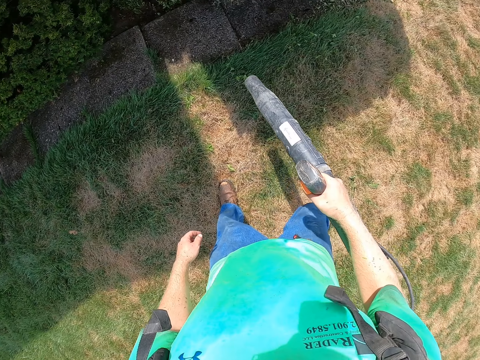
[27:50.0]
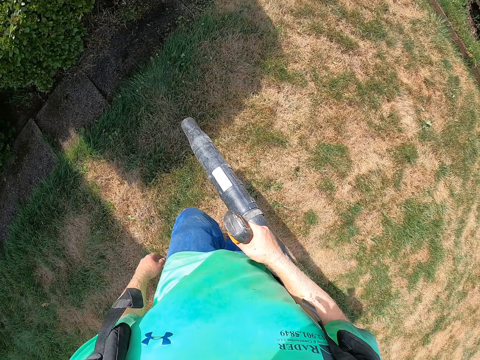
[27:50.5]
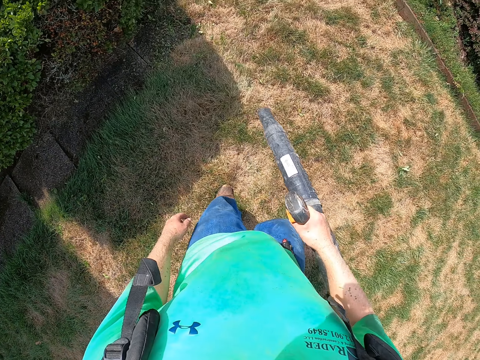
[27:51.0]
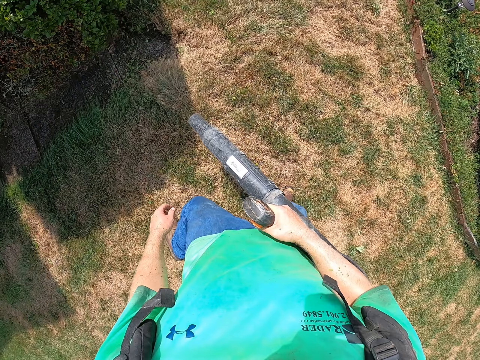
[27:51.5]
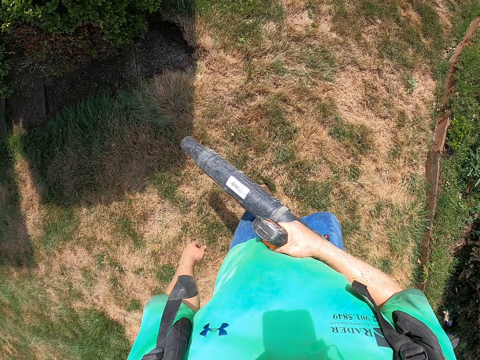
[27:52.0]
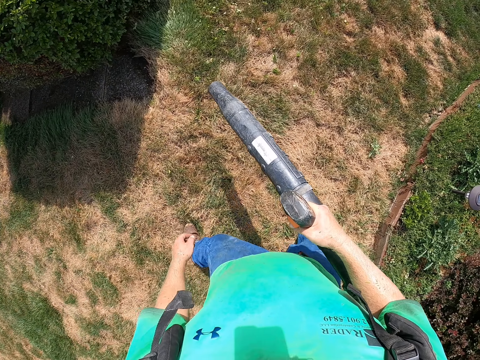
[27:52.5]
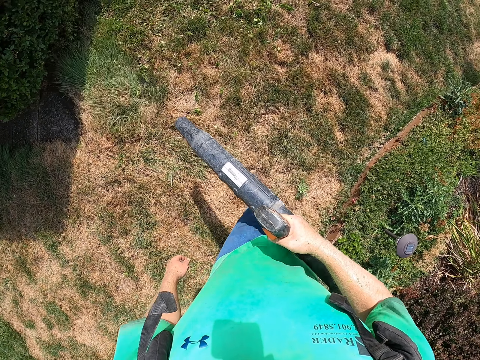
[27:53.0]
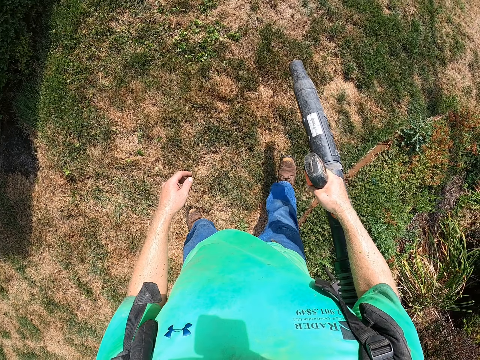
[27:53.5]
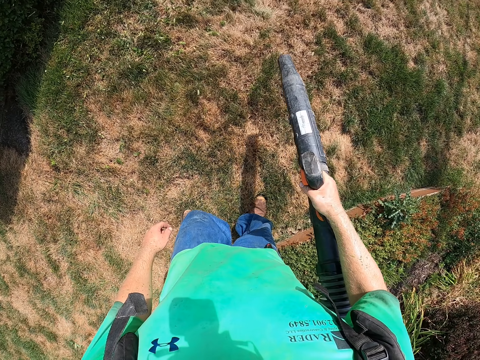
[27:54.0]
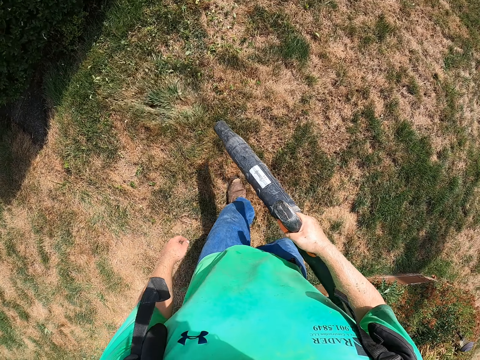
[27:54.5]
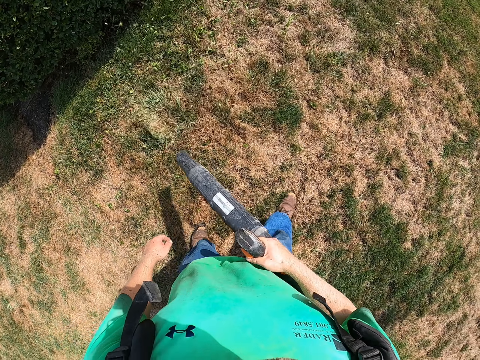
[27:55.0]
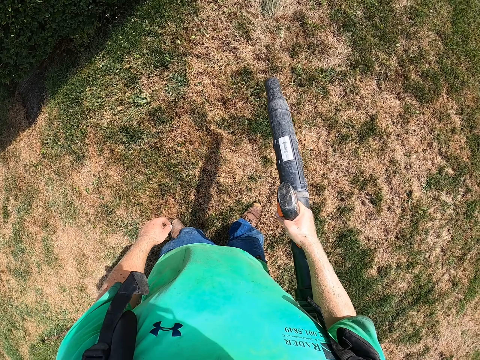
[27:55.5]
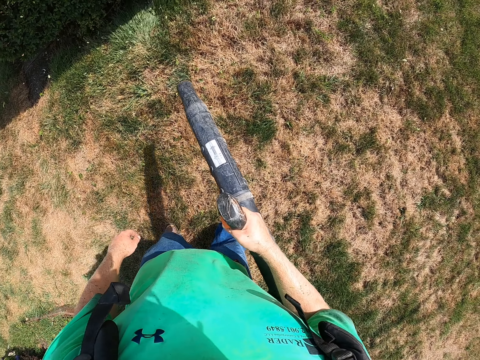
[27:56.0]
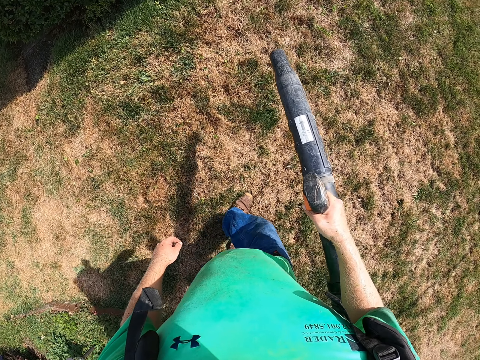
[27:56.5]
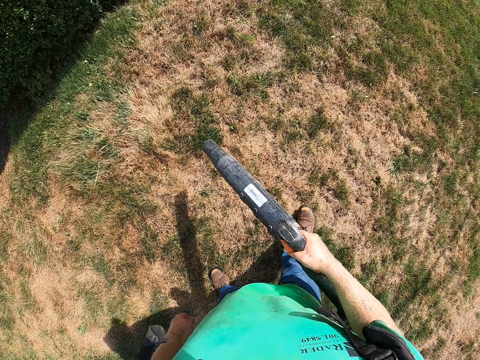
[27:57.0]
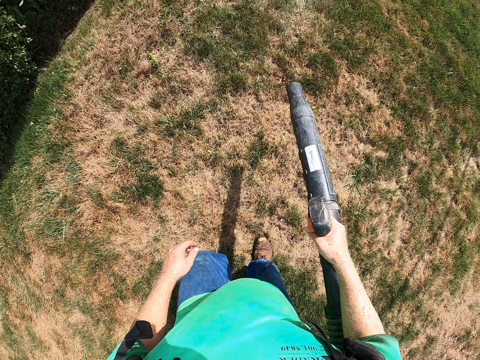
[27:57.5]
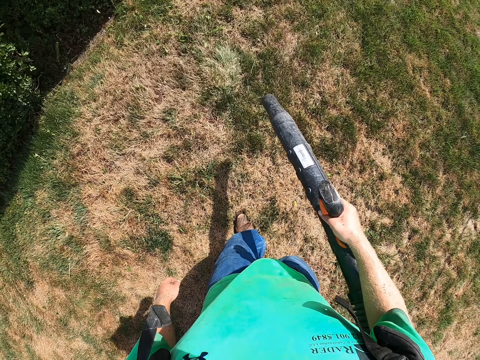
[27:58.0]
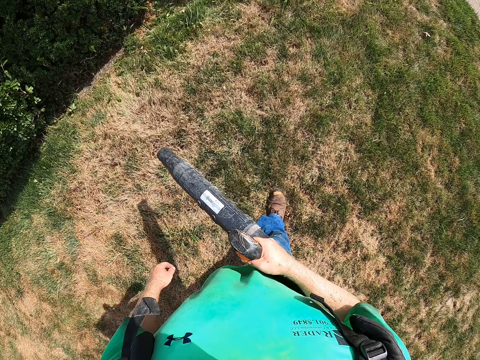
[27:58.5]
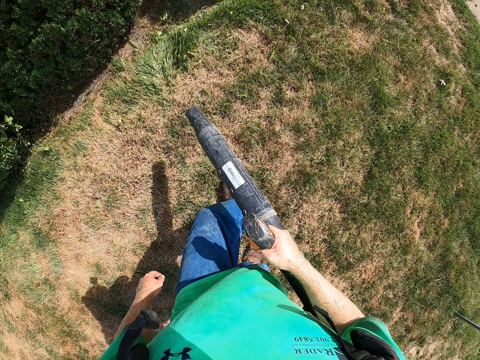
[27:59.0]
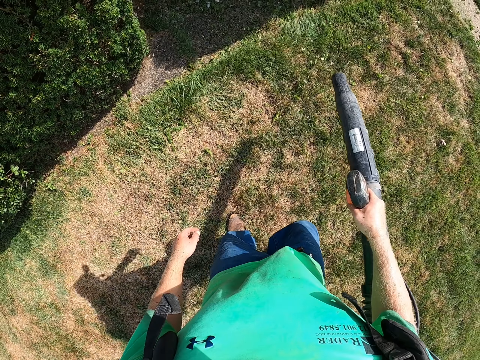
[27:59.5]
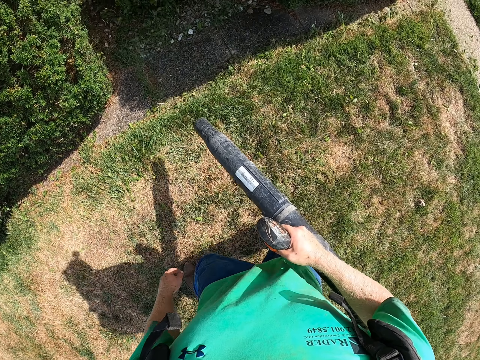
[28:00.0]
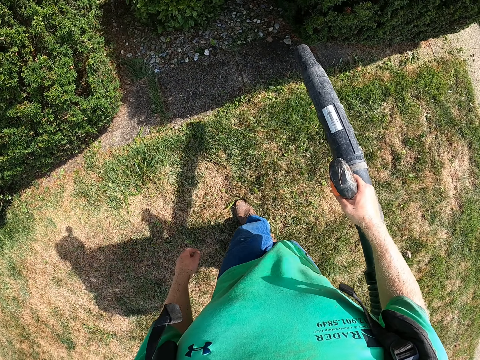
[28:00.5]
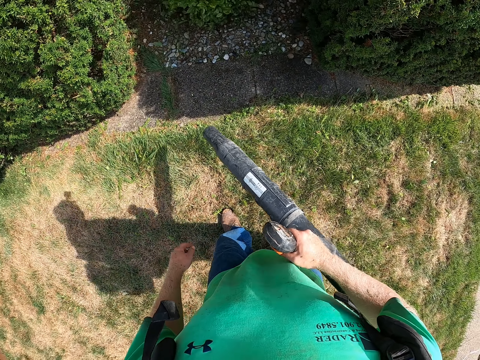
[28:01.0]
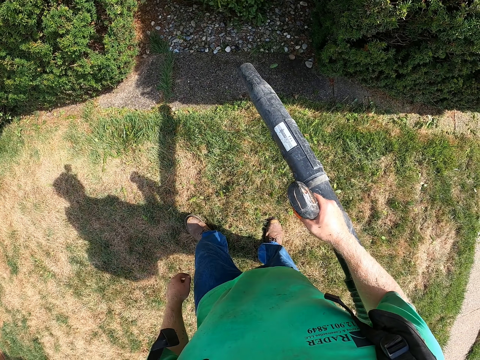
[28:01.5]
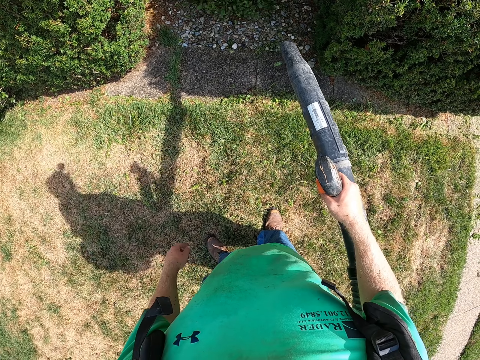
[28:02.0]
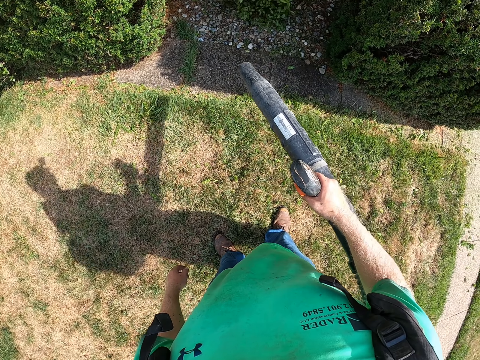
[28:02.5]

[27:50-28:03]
The camera wearer turns the leaf blower. They move. They blow on the ground. They lift the leaf blower. They blow.

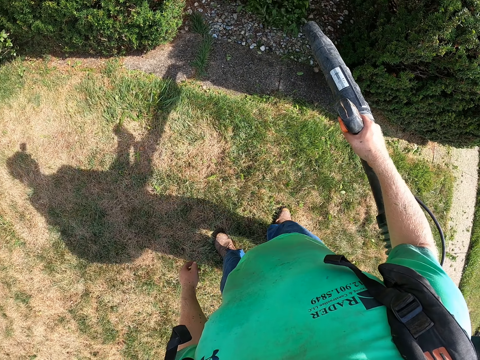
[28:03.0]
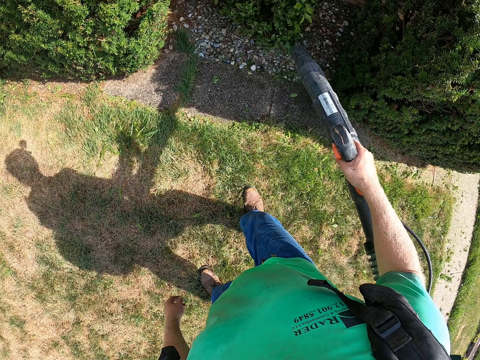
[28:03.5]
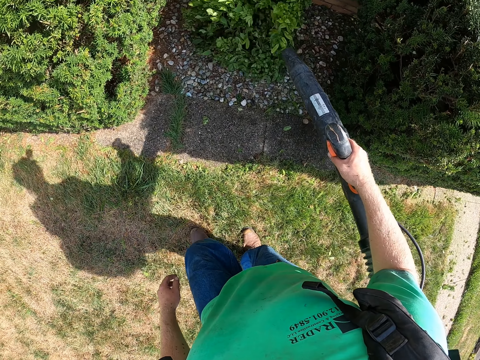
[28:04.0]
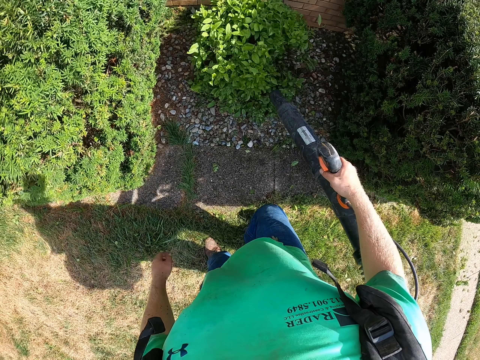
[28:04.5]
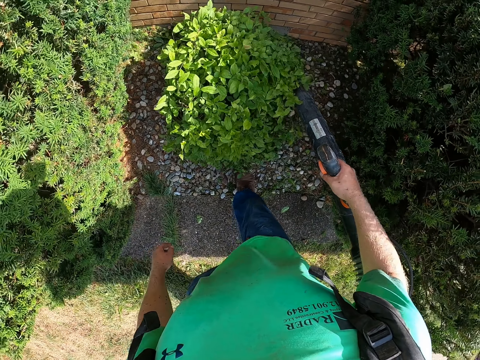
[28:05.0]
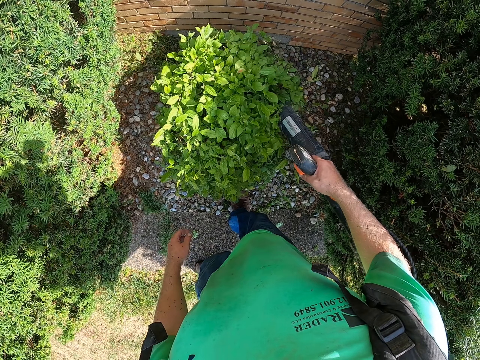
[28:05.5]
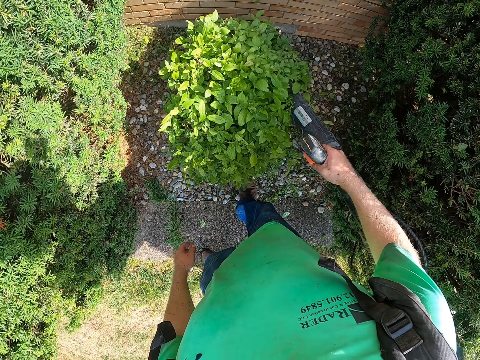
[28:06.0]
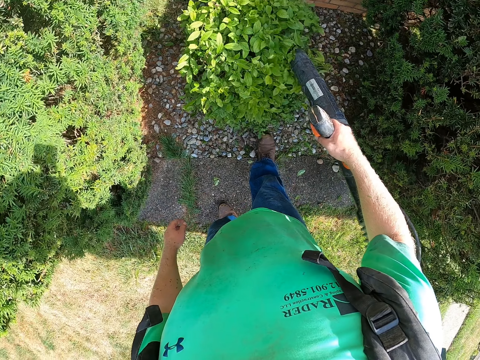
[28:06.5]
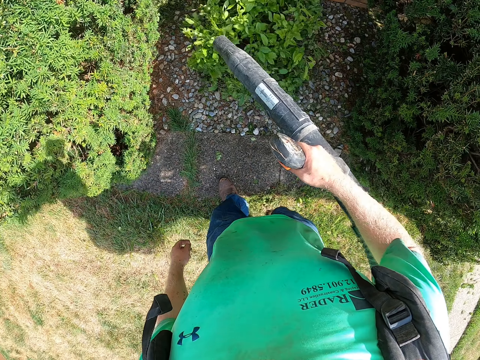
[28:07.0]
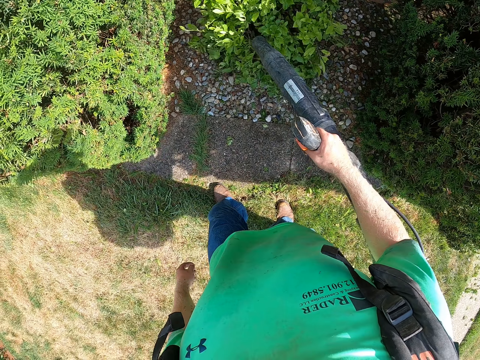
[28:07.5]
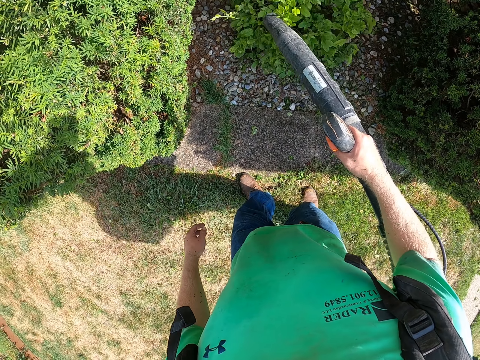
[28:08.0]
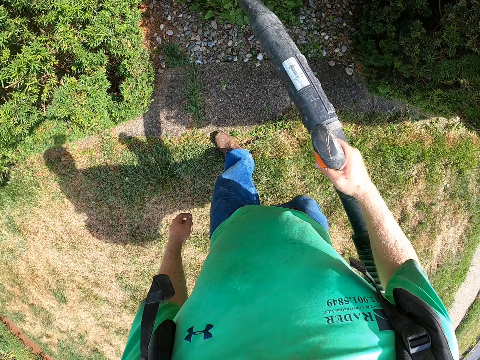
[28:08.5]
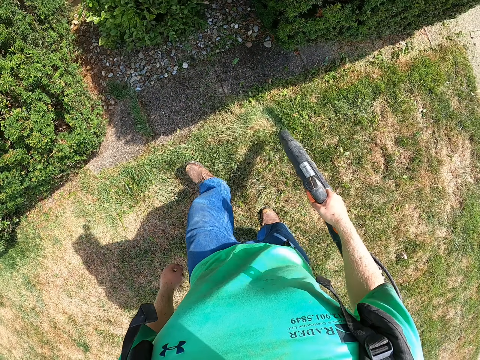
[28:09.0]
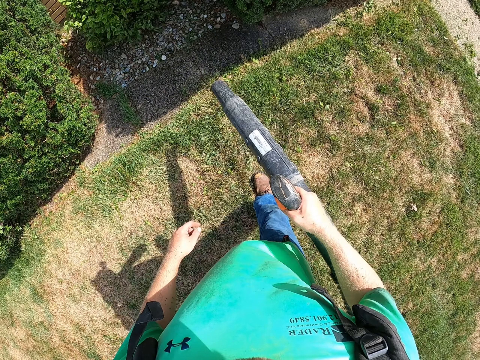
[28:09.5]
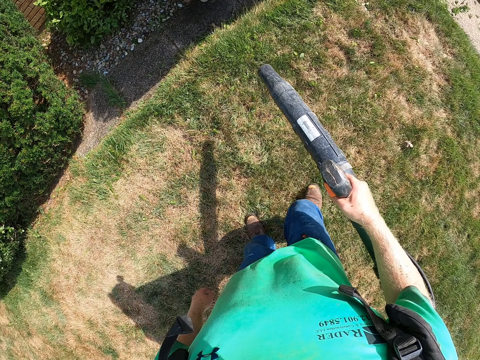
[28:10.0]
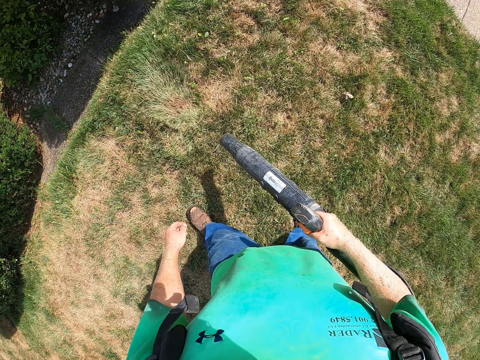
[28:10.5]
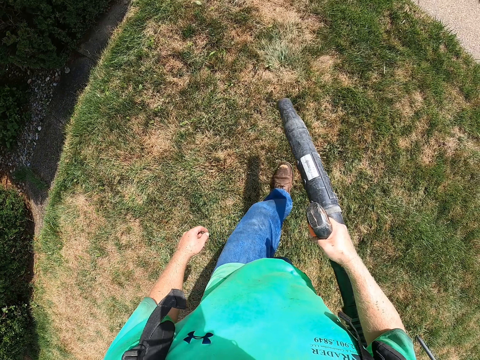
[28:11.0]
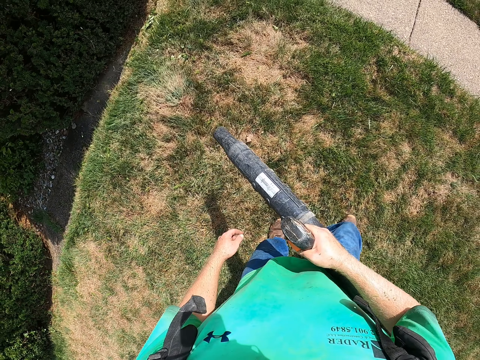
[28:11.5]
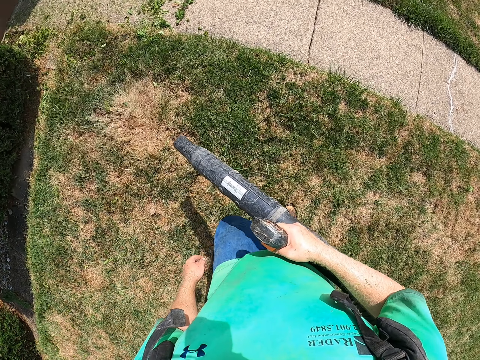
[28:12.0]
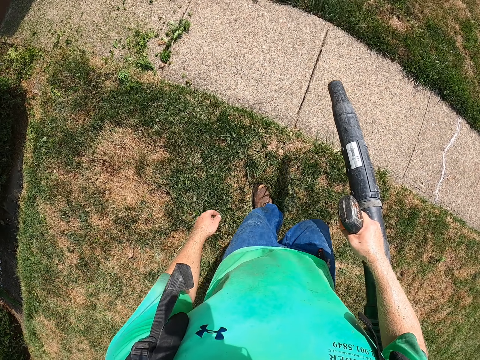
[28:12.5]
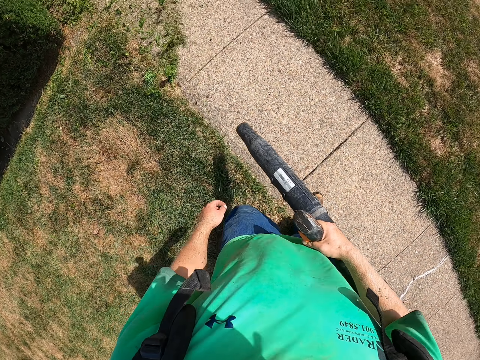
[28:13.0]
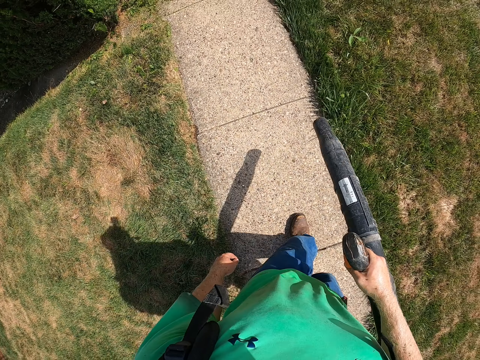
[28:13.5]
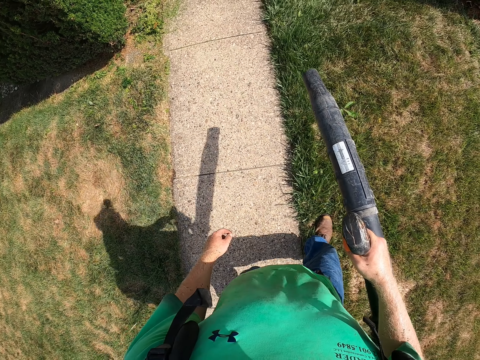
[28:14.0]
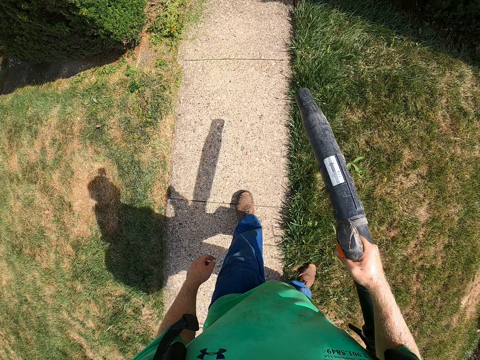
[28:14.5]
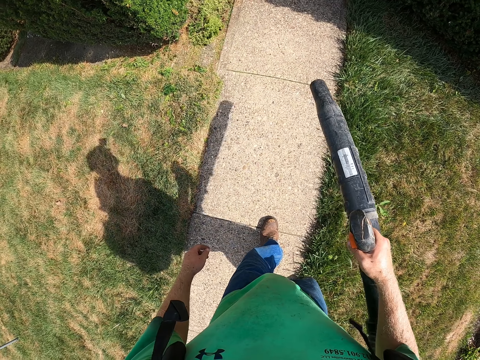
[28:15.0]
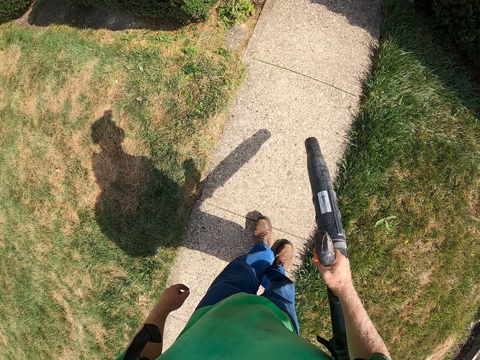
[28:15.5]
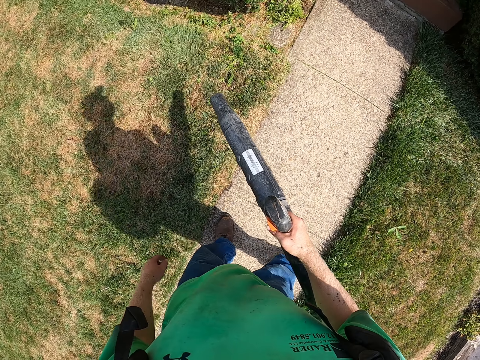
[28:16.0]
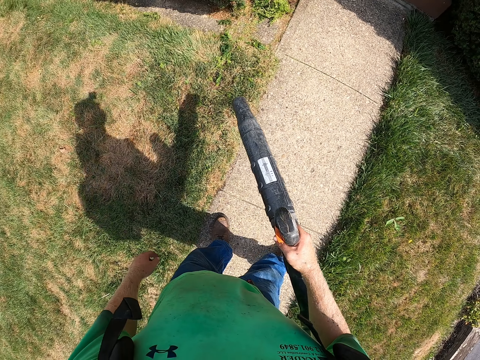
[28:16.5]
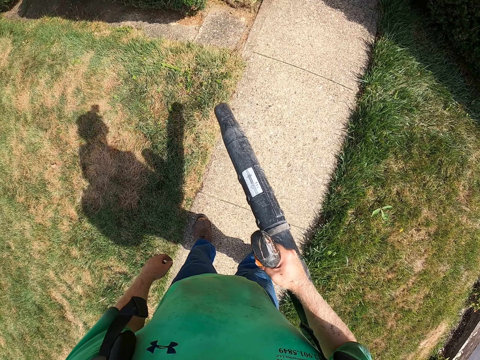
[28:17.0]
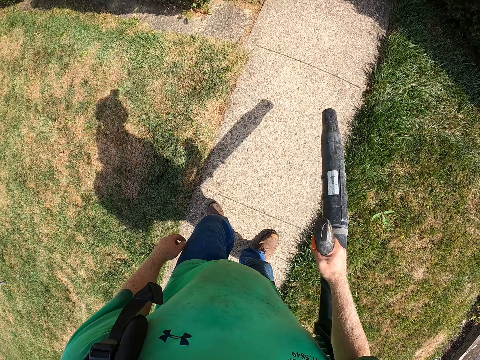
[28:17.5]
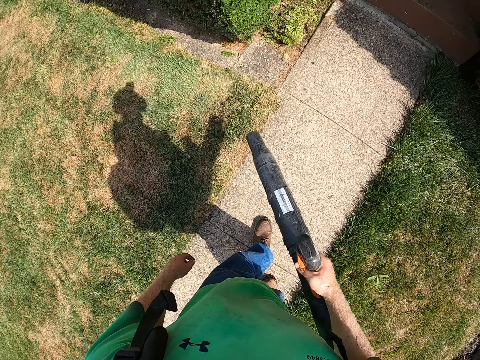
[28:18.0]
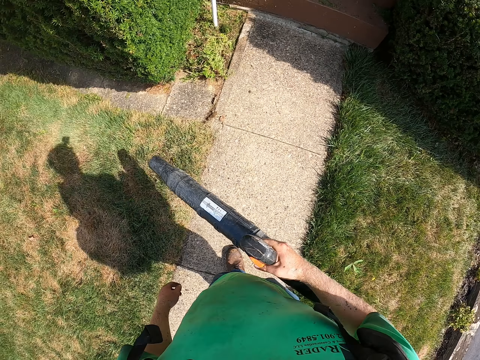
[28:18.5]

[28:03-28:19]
The camera wearer blows on the tree. He lifts the leaf blower. He removes the blower. He moves on his back. He blows. He walks. He stops. He blows.
